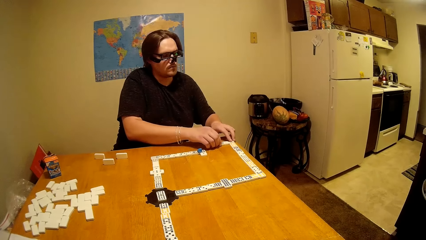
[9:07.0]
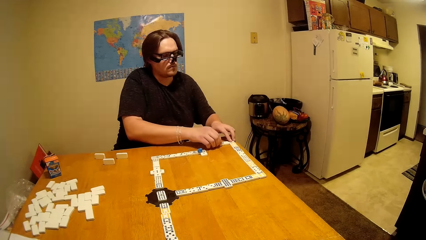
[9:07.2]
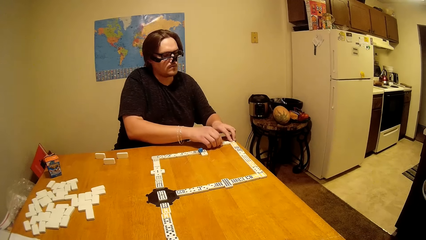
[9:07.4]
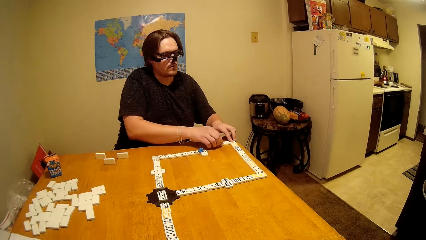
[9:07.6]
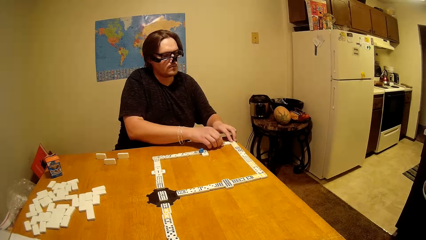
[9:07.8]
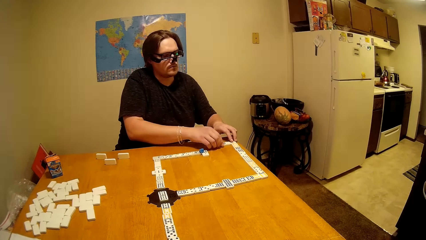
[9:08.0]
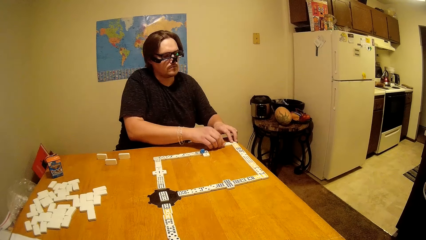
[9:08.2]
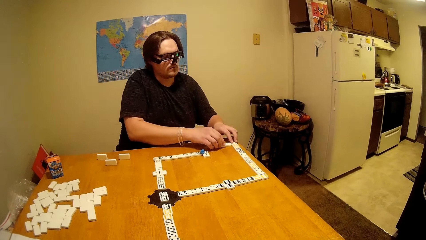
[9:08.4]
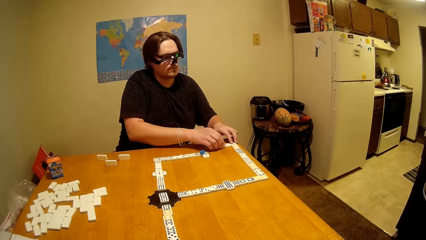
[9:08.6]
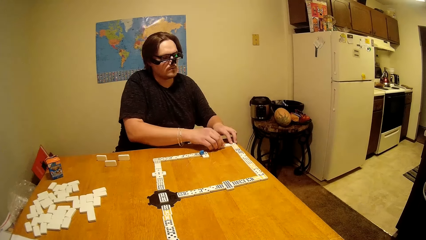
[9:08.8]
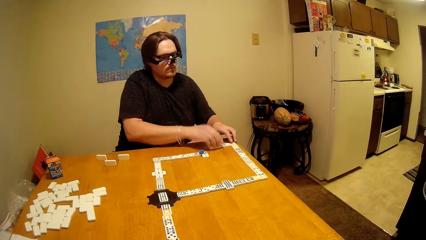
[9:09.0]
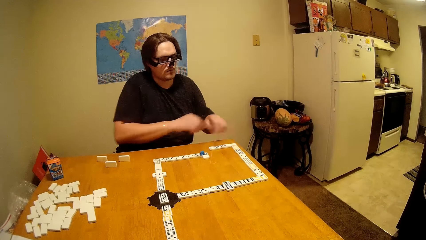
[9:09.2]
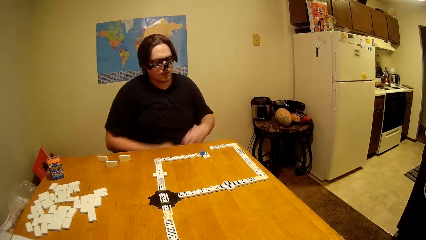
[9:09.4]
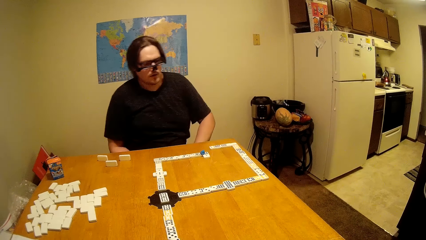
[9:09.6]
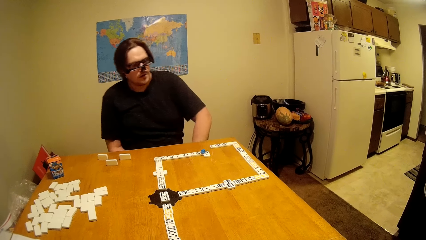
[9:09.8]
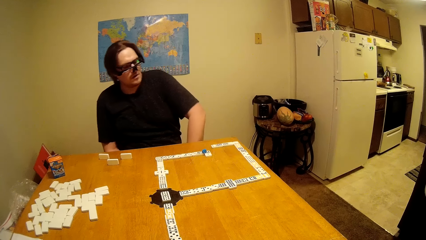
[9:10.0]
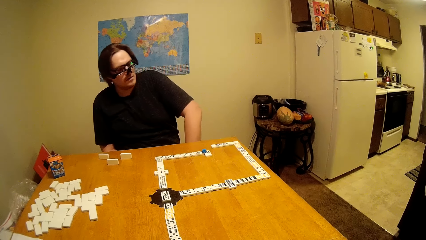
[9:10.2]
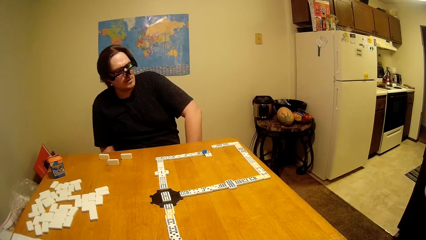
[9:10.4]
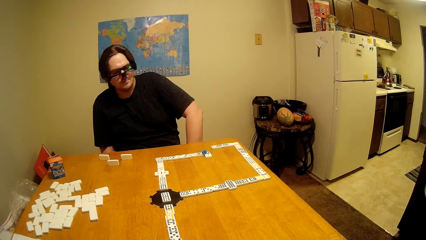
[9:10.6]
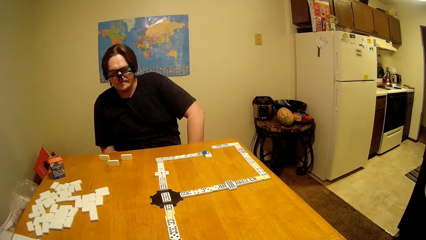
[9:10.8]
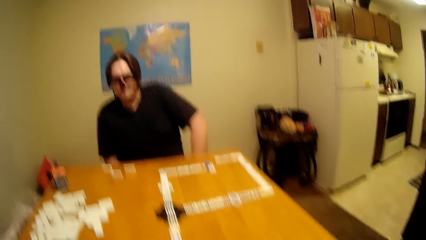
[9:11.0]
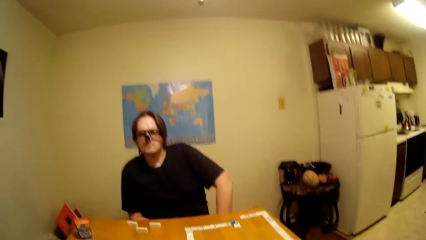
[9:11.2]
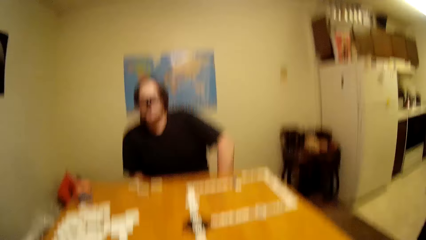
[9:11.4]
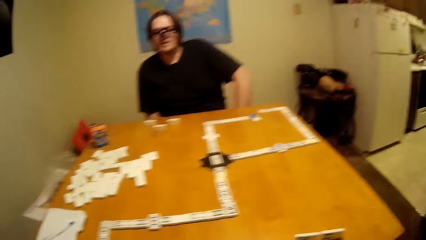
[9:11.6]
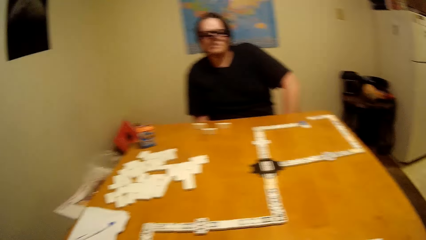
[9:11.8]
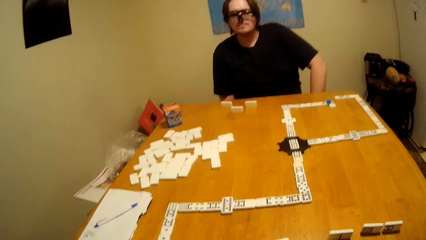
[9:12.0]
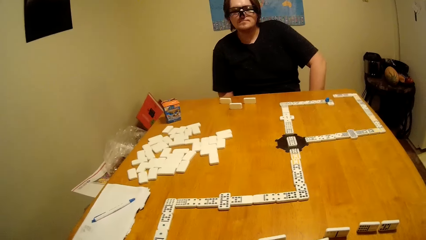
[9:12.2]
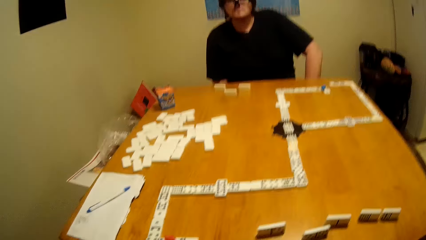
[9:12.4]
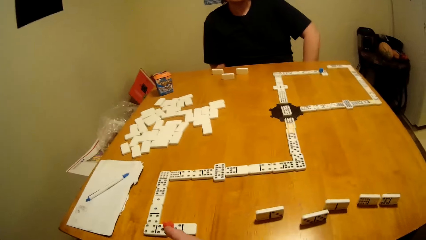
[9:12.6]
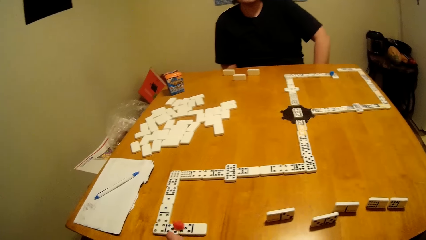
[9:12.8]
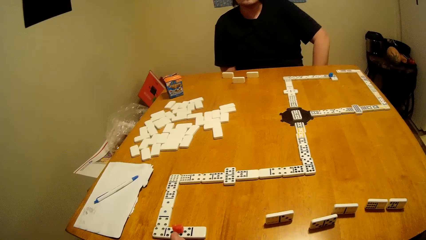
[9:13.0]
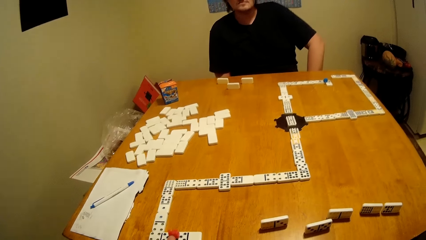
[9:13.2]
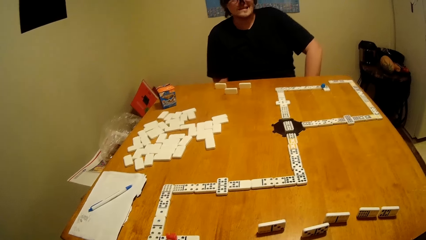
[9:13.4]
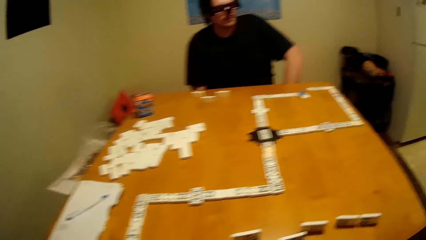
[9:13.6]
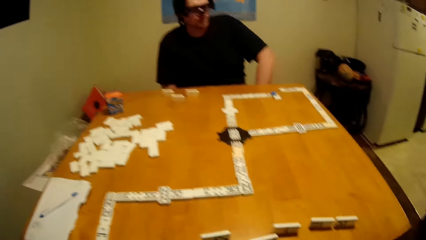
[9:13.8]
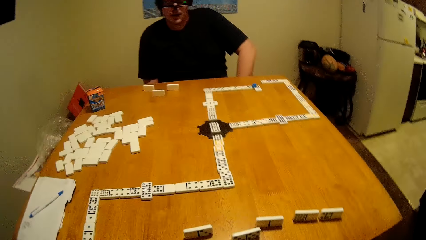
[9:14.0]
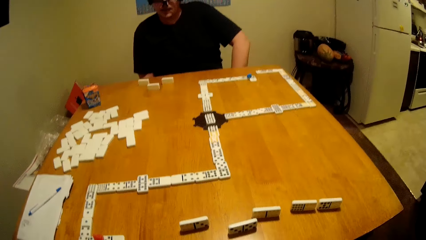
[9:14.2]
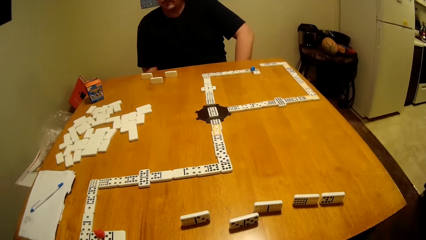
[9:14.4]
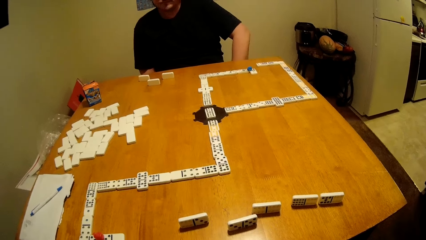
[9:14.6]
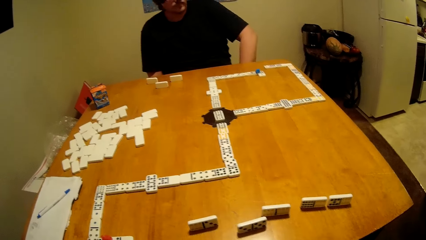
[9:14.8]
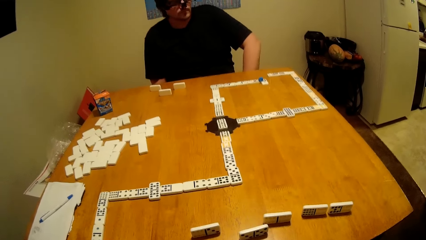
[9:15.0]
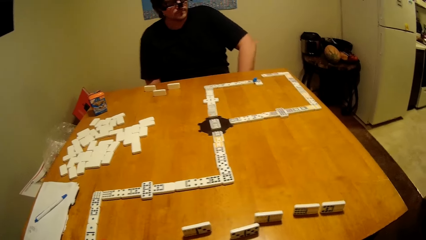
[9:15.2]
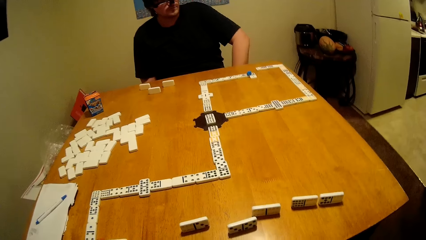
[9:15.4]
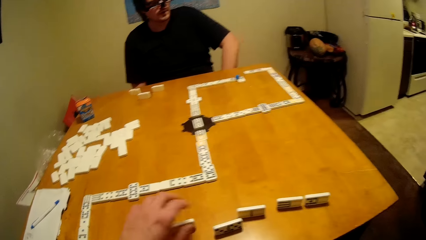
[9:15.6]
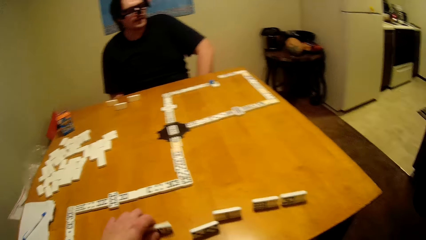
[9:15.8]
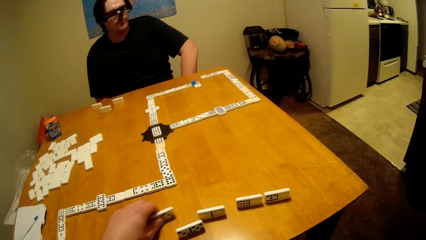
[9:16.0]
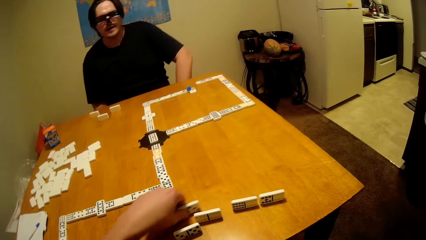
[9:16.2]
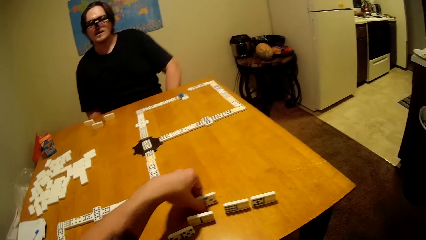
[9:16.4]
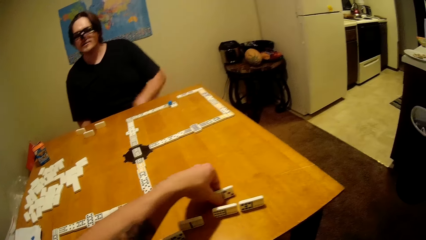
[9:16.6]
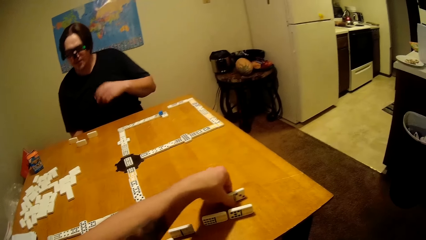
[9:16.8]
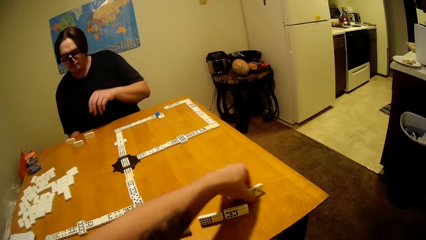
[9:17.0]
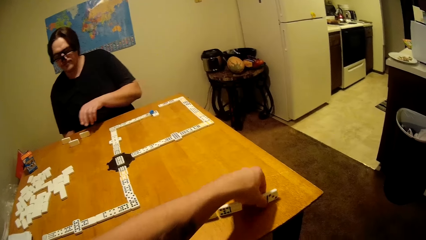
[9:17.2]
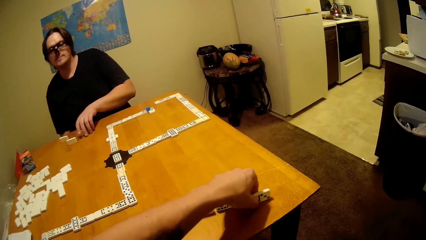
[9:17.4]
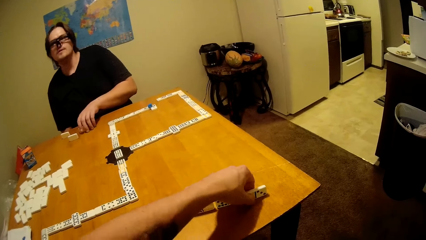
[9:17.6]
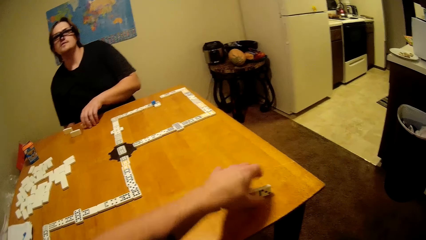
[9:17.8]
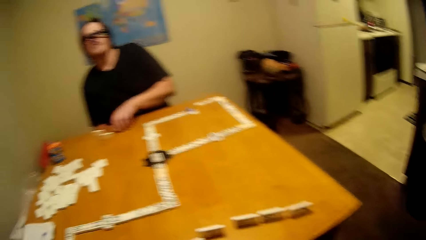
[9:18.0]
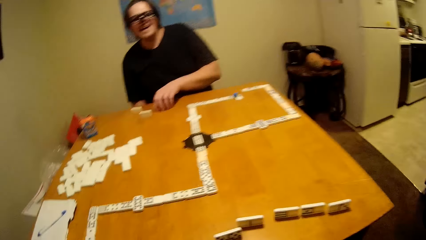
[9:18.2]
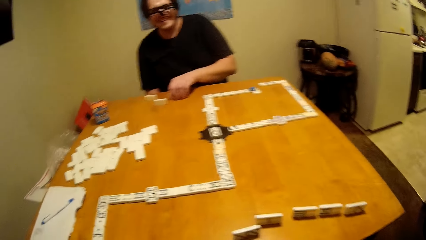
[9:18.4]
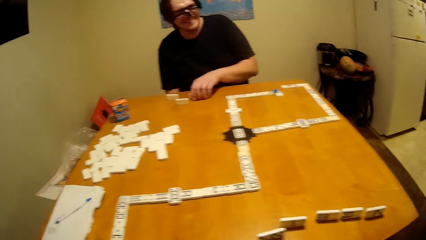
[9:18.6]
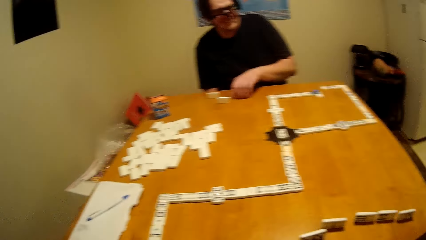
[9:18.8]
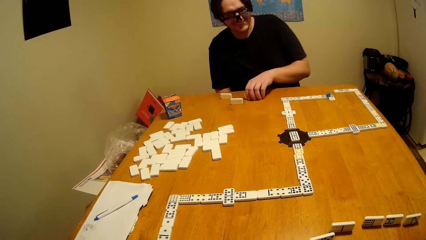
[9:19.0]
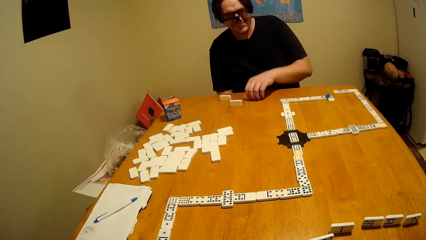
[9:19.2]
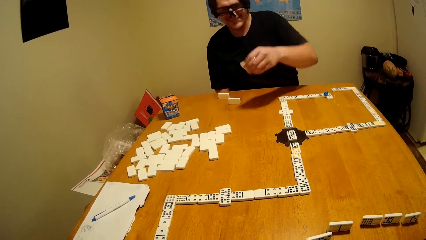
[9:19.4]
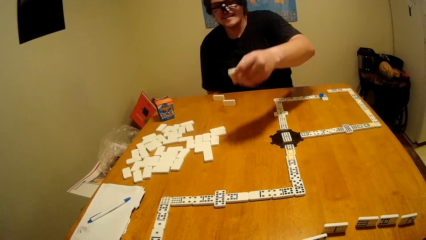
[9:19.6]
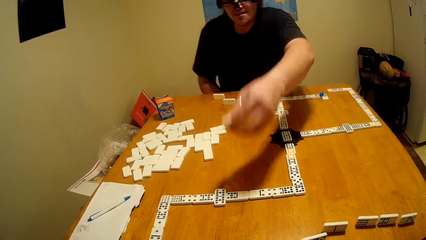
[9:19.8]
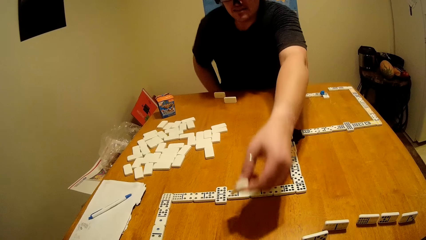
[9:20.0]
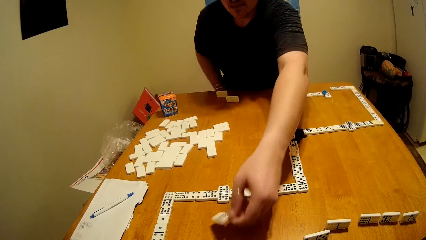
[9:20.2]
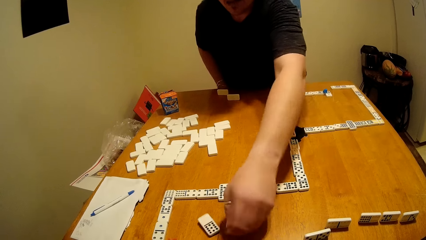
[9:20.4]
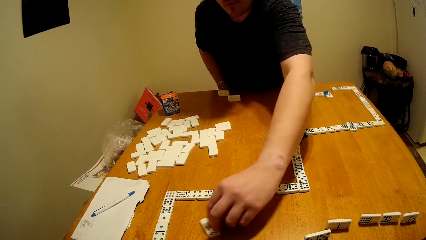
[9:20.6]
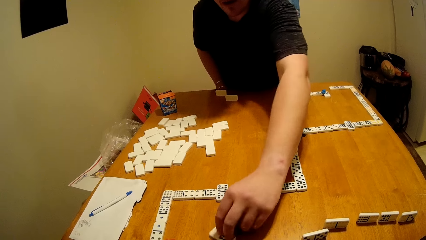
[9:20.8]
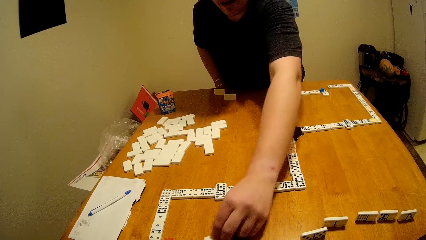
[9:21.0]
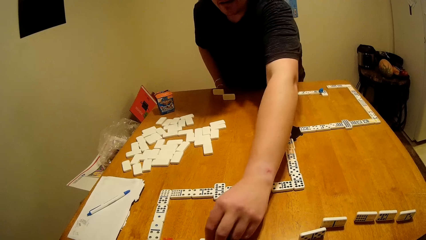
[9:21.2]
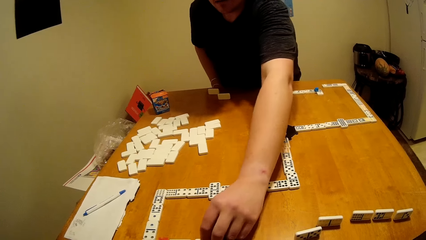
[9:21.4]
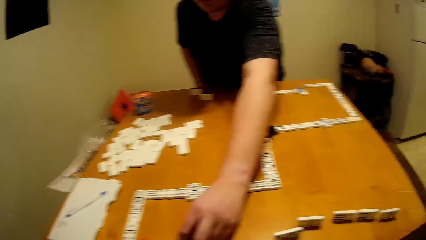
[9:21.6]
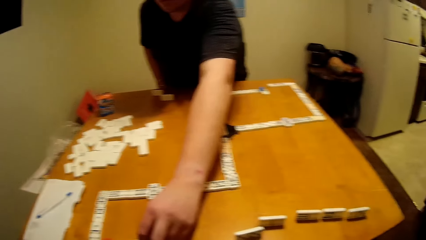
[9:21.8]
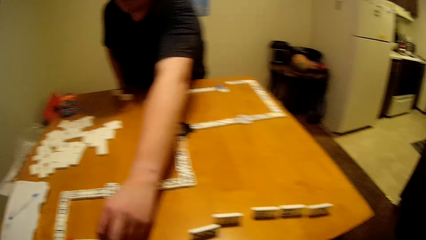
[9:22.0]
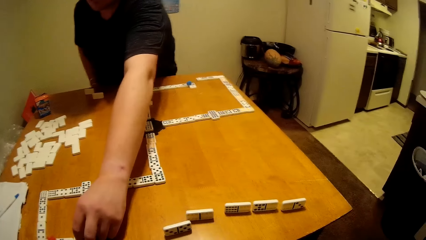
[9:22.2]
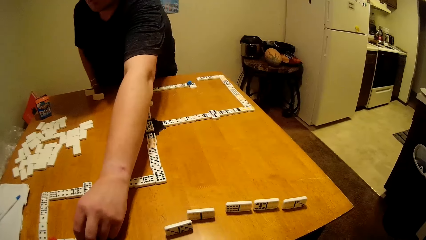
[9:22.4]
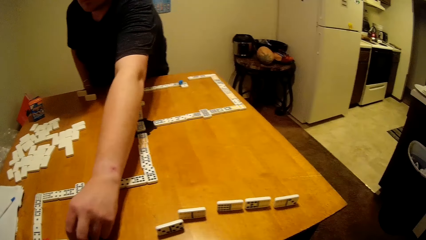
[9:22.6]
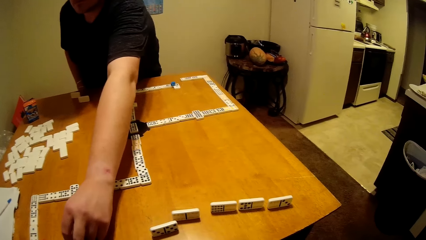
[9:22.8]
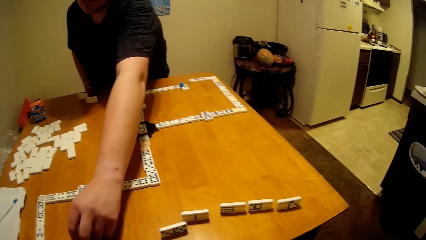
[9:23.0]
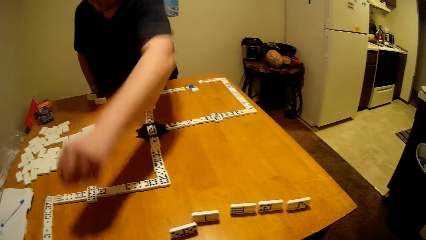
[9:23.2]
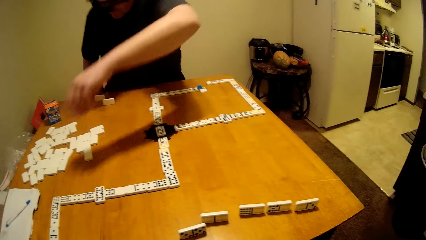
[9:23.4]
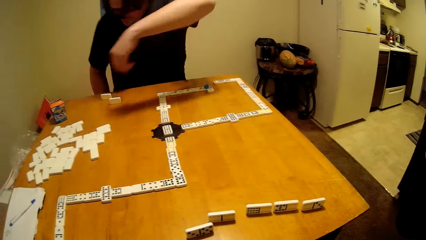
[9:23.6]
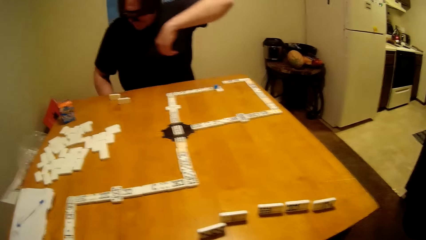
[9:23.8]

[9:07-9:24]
The camera wearer takes a piece of dominoes and plays a dice. They put the piece of dominoes down. A man takes the piece of dominoes. The man plays the dice and puts the piece of dominoes down.
